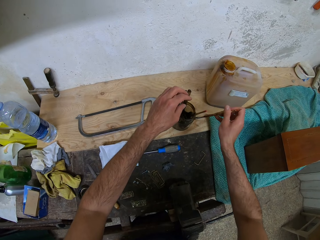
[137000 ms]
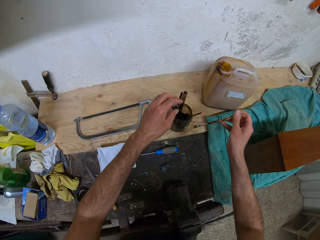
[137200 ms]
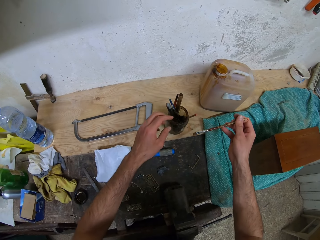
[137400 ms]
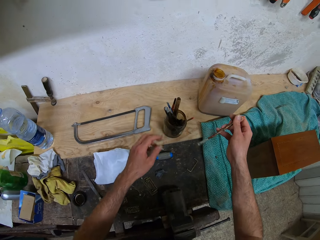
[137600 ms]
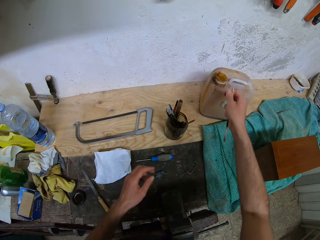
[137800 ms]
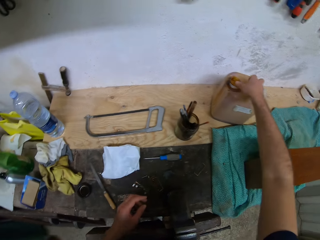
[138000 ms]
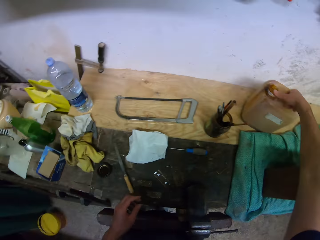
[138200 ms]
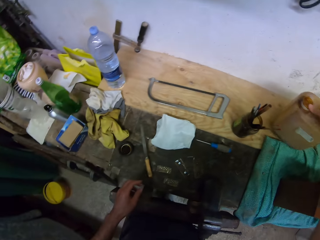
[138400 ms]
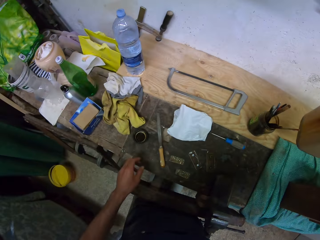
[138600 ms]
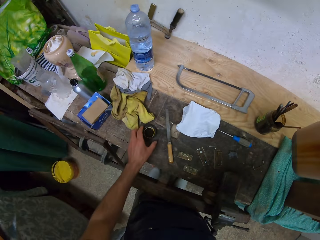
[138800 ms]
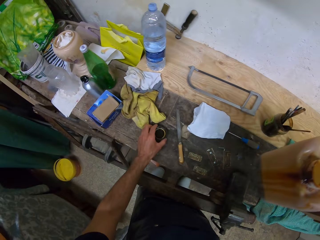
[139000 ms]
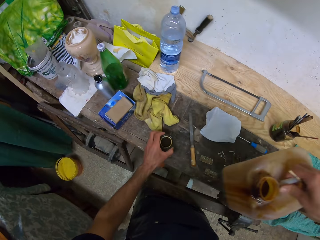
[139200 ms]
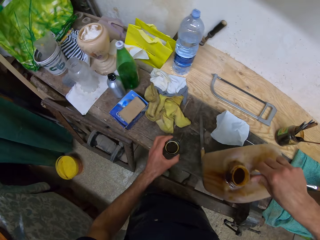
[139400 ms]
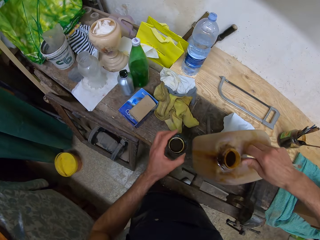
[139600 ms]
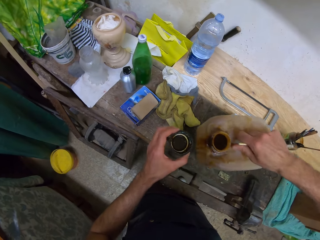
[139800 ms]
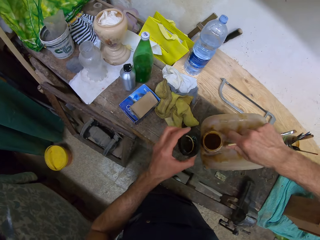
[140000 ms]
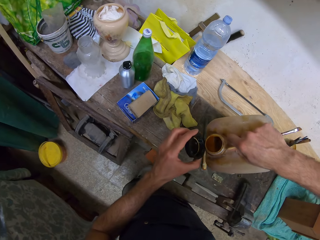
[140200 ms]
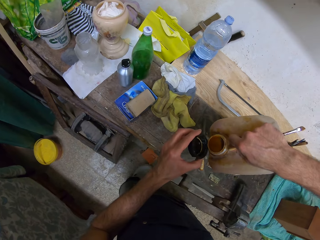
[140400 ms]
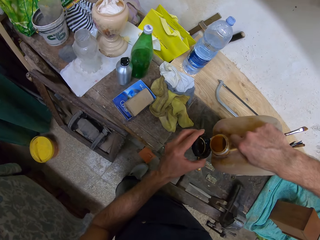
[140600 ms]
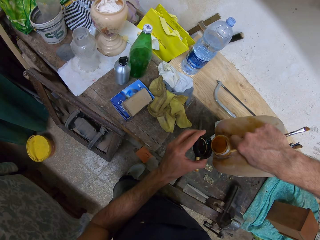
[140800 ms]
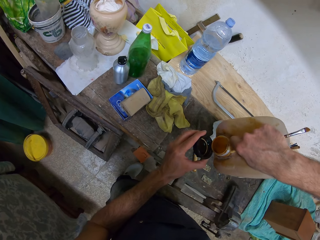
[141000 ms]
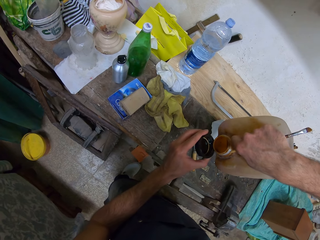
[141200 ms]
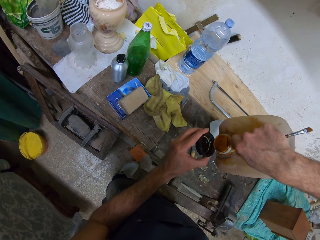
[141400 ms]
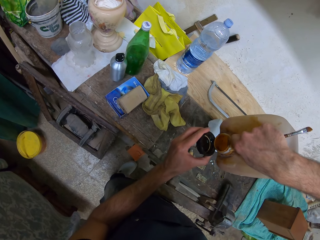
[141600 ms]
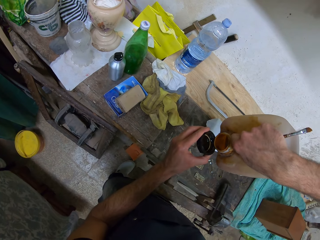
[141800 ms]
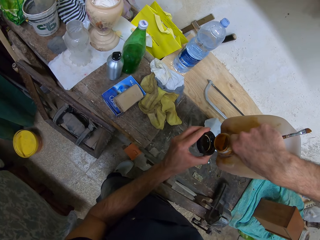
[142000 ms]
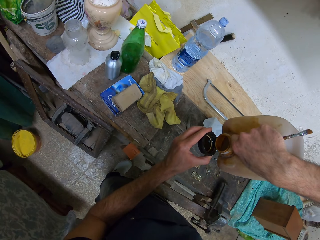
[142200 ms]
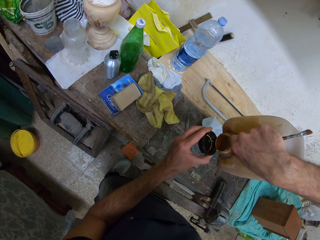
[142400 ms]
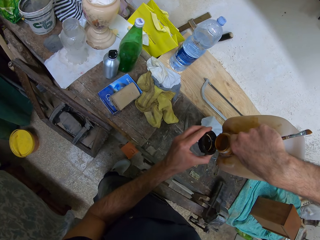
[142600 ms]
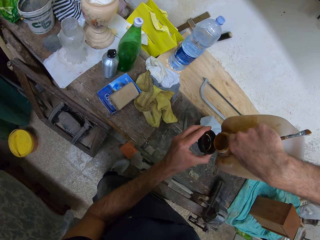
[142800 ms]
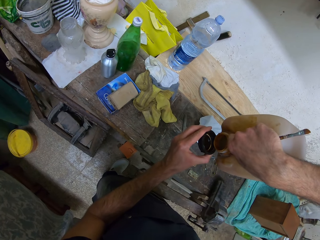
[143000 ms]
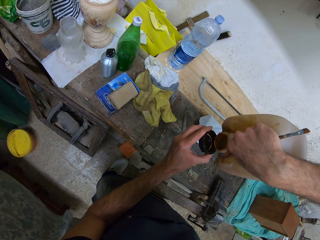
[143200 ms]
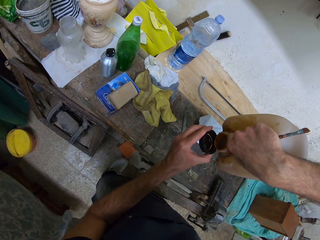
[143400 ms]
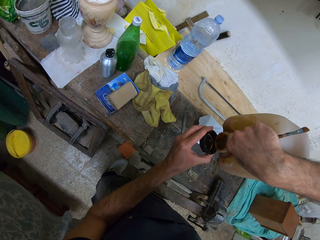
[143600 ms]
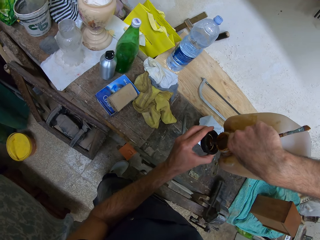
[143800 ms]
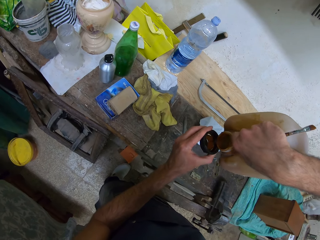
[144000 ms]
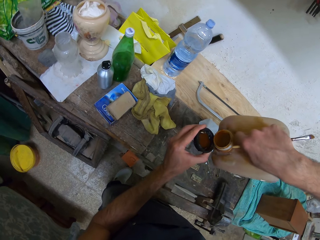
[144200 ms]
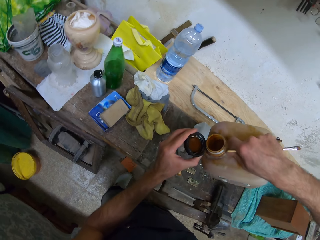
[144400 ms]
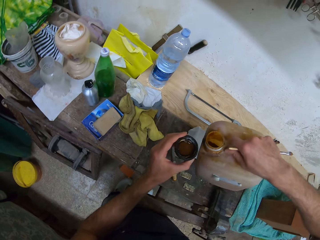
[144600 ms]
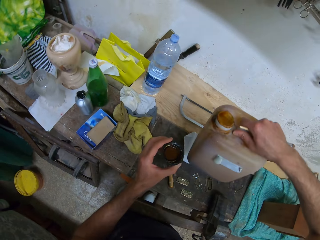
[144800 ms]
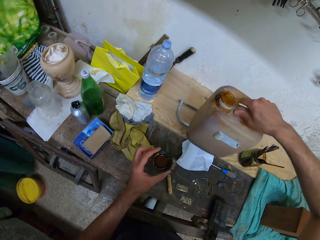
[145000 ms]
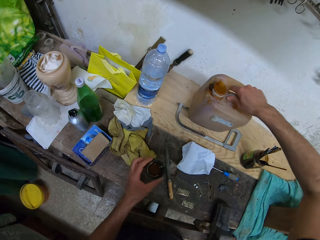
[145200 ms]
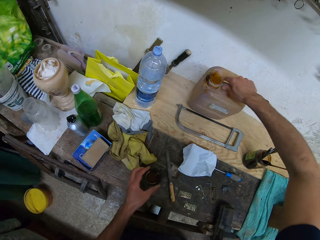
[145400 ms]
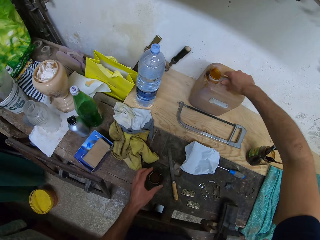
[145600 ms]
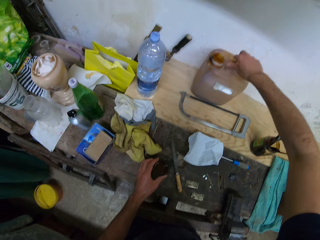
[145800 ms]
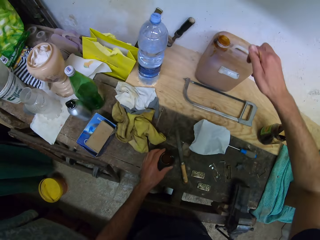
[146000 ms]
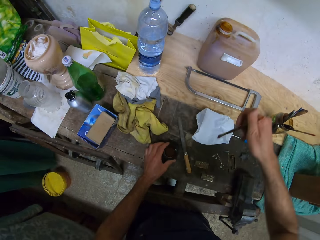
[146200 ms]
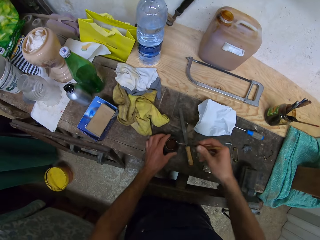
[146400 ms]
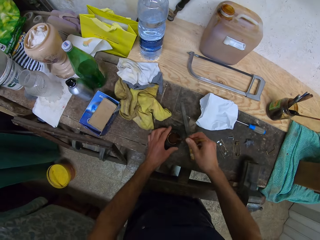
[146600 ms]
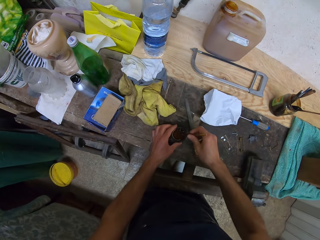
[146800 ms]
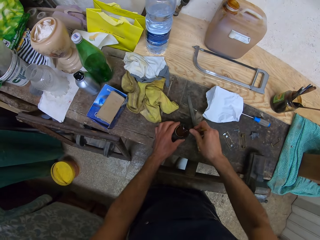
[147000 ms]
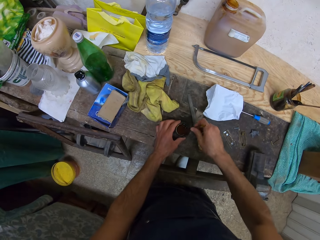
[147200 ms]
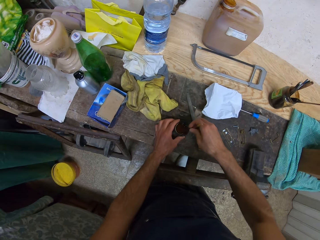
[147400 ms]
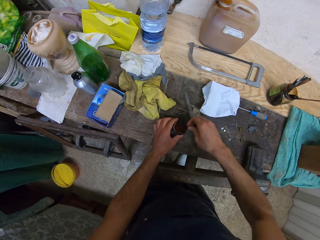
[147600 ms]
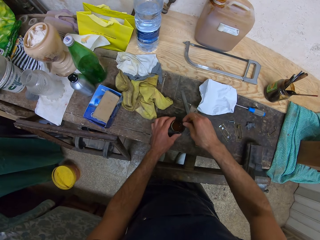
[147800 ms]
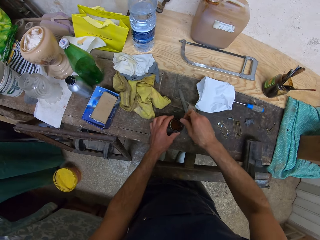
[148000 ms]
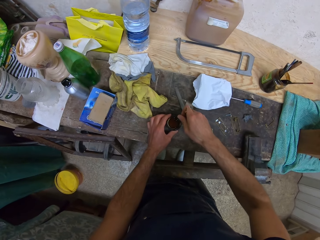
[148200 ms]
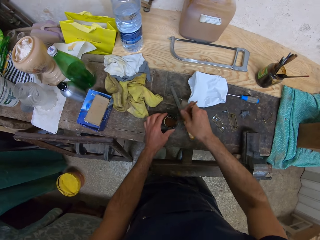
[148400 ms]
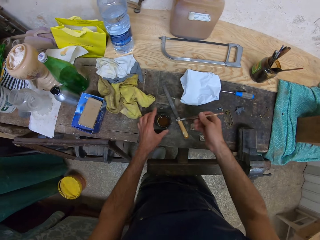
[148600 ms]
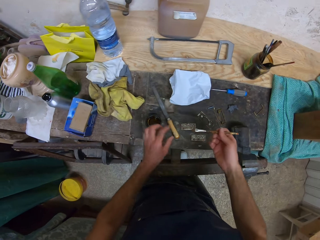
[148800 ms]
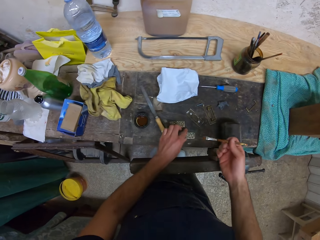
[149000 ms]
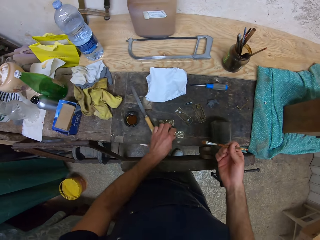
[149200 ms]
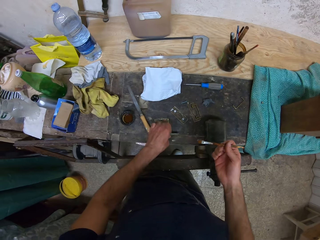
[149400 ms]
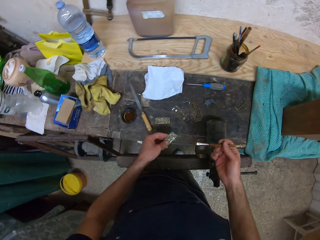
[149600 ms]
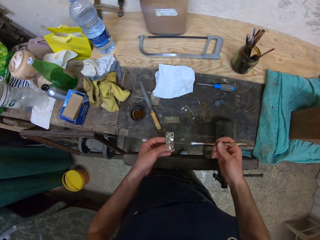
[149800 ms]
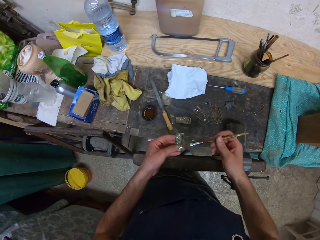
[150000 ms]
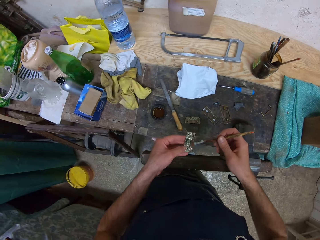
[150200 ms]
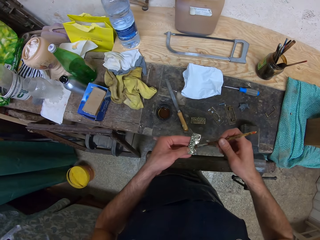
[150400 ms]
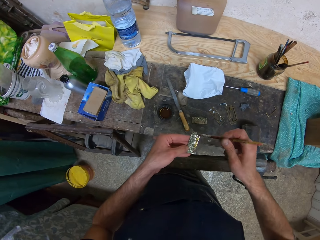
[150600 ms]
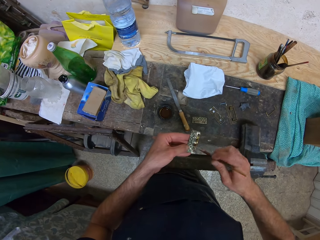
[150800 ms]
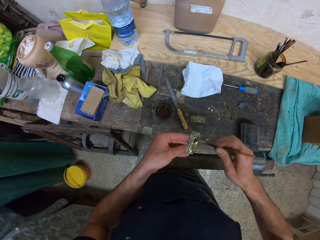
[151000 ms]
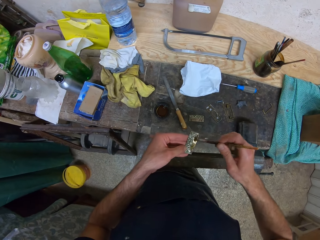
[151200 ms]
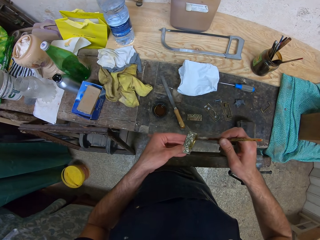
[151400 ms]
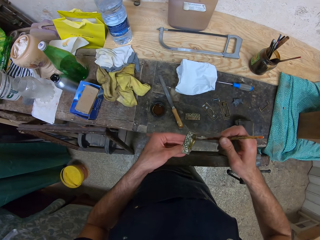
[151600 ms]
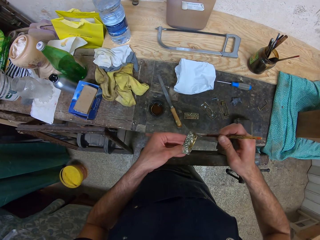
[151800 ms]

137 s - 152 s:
The camera wearer picks up the keg with his right hand from the table. He picks up the keg cap with his left hand. He pours the fluid in the keg to the cap. He drops the keg on the table. He dips the brush into the keg cap. He wipes the brush on the edge of the keg cap. He picks an object from the table with his left hand. He paints the object in his left hand.

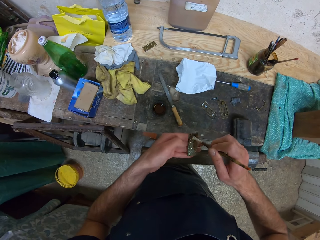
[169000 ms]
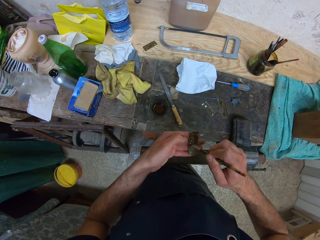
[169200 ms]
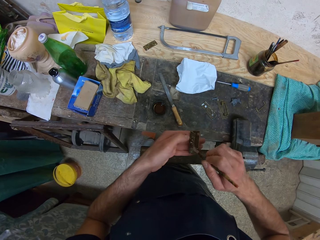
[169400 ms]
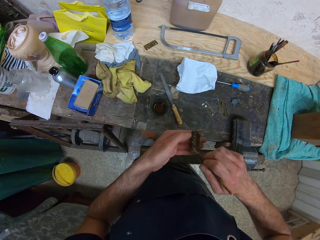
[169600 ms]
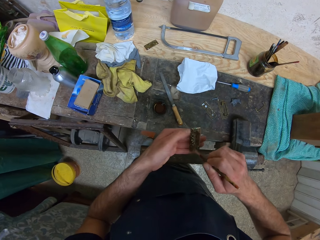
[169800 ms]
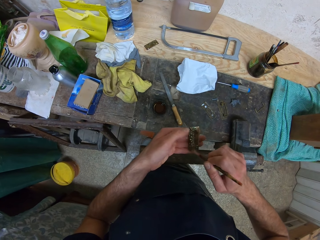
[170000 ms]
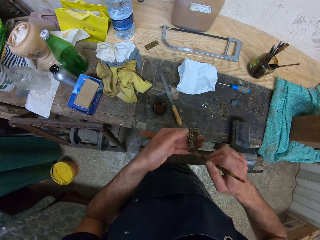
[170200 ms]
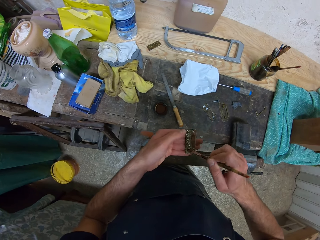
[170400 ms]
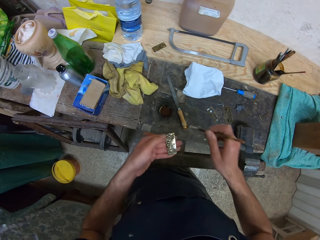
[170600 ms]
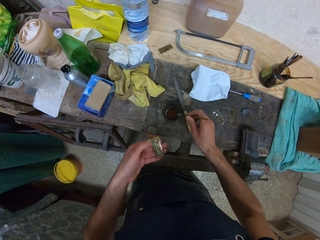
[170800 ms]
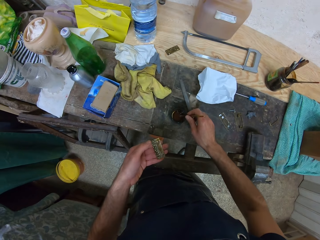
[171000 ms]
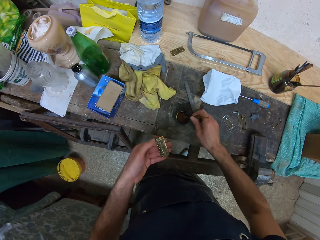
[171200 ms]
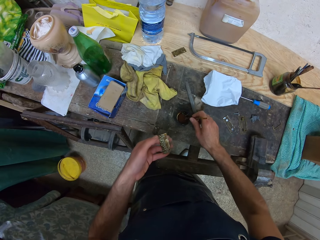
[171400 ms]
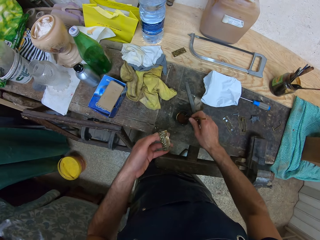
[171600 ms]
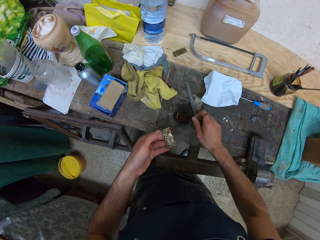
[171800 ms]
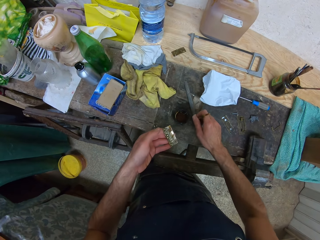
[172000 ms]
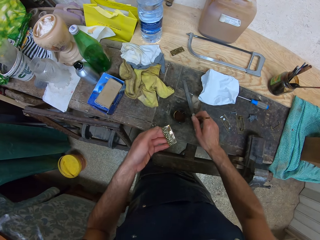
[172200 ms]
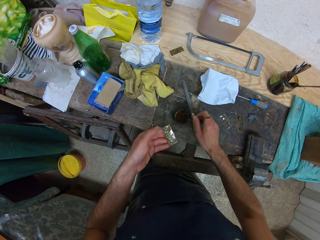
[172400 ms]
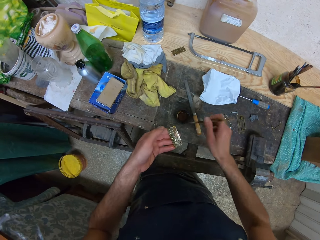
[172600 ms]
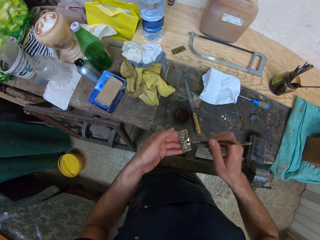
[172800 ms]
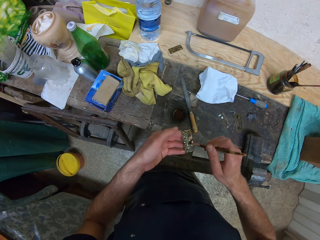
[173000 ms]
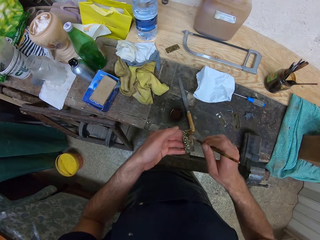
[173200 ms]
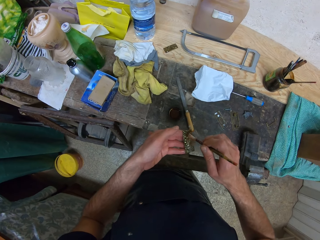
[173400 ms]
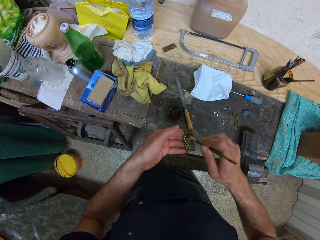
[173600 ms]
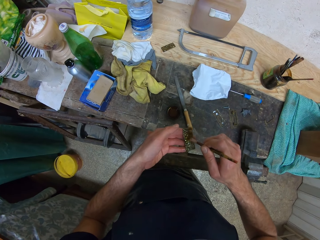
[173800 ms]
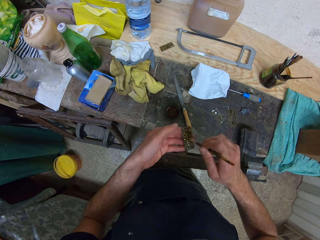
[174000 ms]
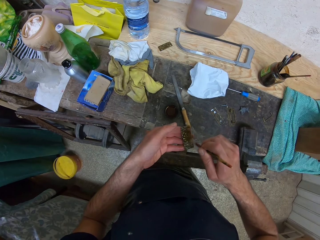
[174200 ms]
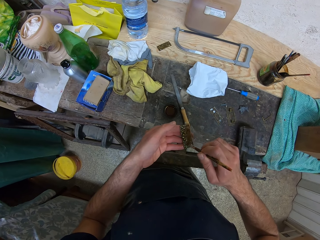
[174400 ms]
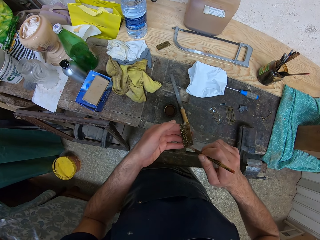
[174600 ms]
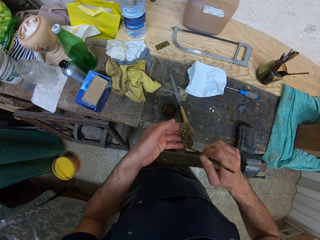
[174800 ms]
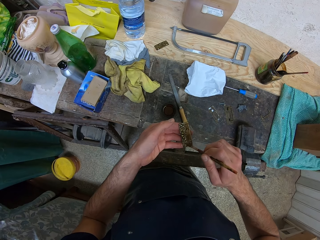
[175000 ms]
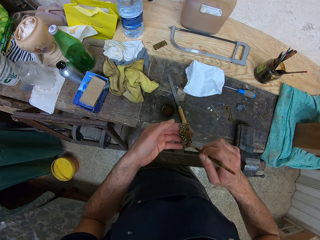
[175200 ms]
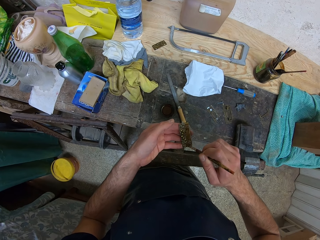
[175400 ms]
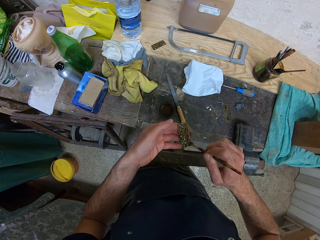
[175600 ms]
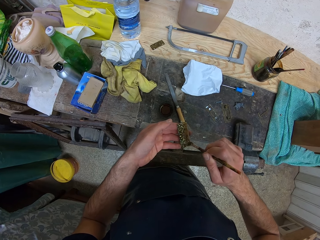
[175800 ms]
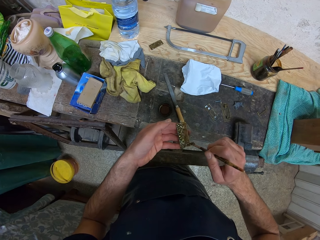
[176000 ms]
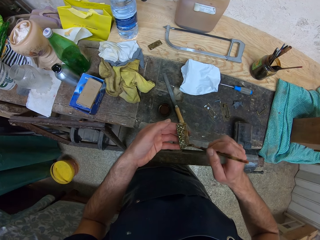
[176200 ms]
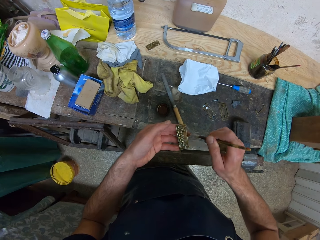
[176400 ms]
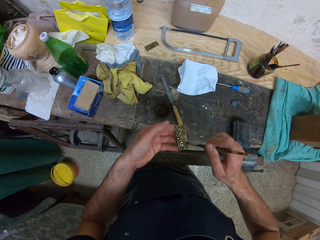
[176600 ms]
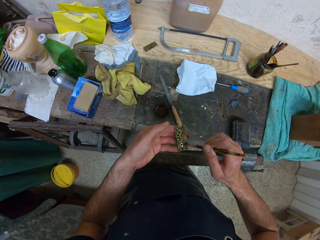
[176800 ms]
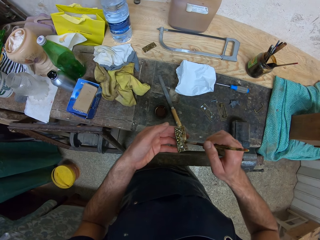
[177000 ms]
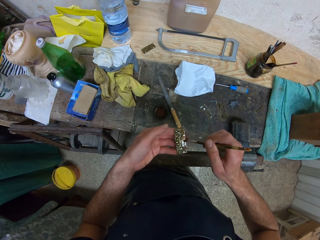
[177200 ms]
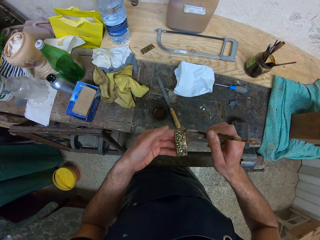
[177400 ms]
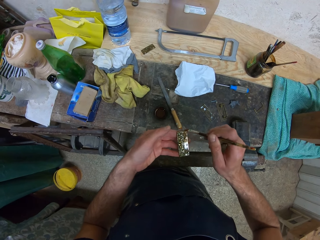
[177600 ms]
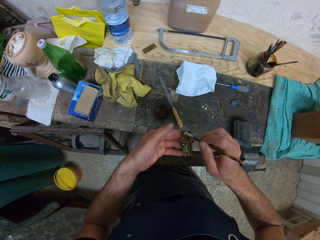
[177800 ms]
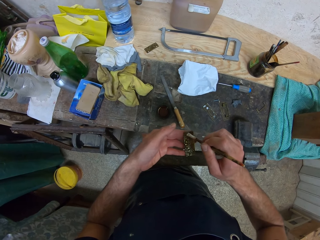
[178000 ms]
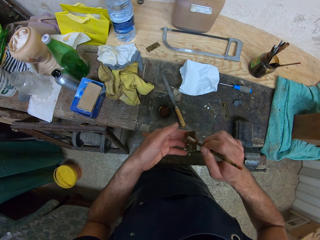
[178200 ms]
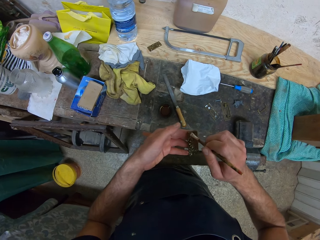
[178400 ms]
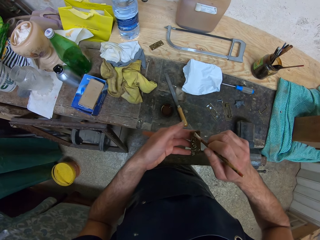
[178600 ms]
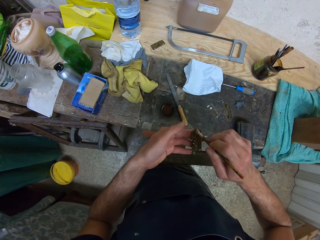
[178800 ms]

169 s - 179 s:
The camera wearer dips the brush into the keg cap. He wipes the brush on the edge of the keg cap. He paints the object in his left hand.
